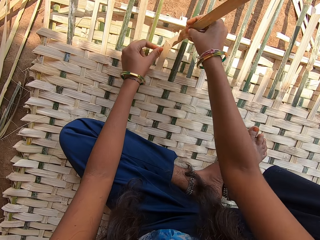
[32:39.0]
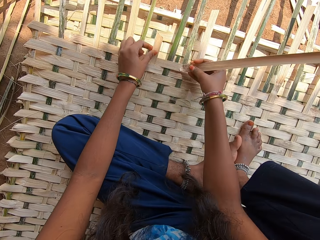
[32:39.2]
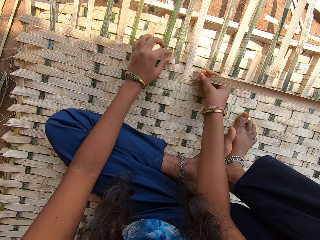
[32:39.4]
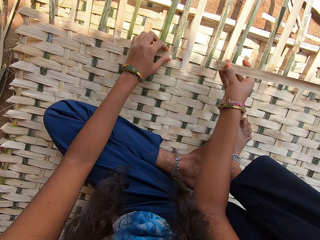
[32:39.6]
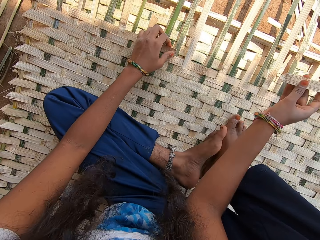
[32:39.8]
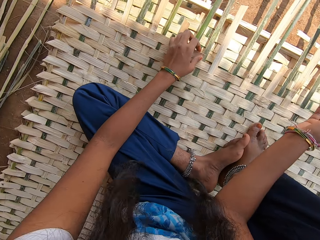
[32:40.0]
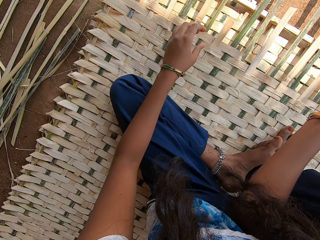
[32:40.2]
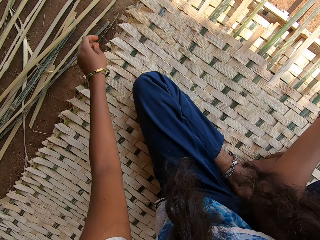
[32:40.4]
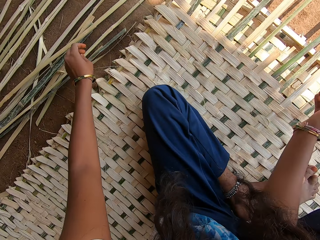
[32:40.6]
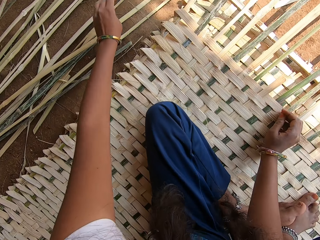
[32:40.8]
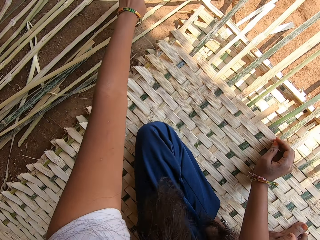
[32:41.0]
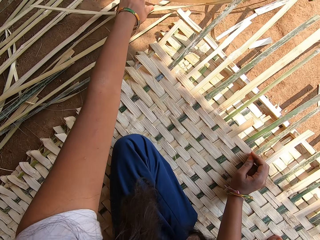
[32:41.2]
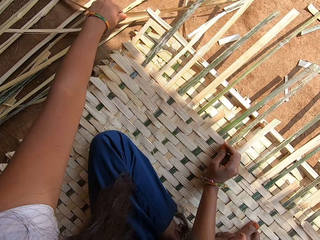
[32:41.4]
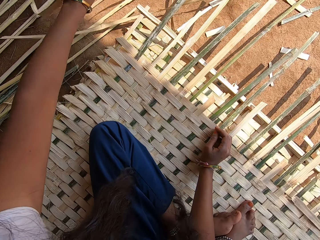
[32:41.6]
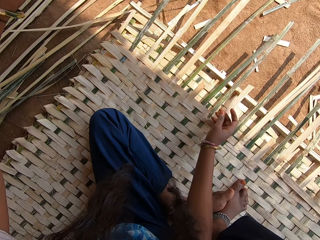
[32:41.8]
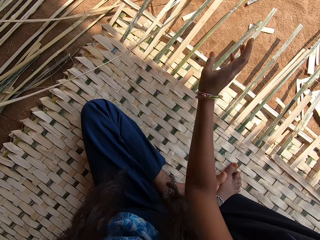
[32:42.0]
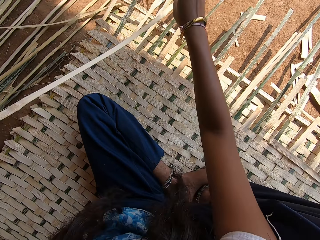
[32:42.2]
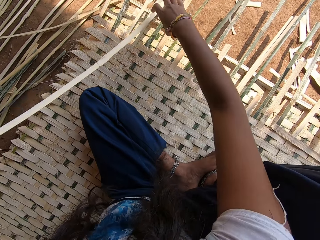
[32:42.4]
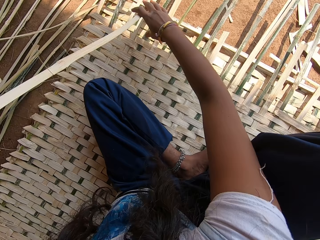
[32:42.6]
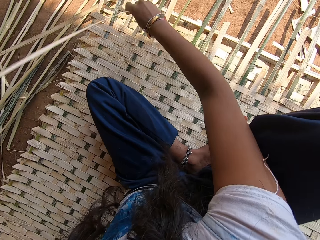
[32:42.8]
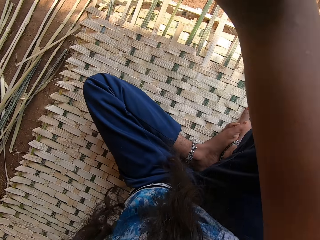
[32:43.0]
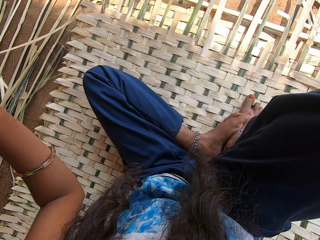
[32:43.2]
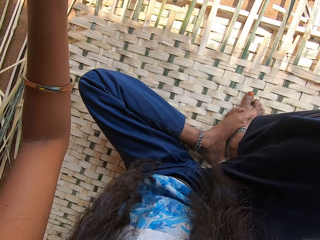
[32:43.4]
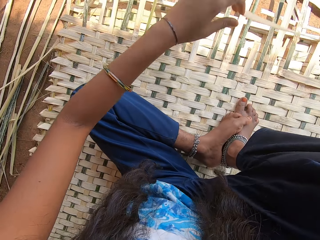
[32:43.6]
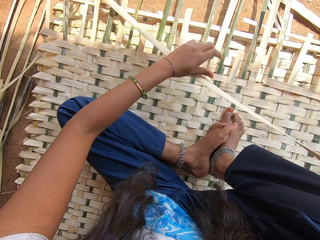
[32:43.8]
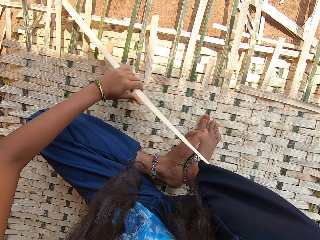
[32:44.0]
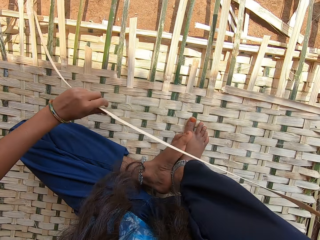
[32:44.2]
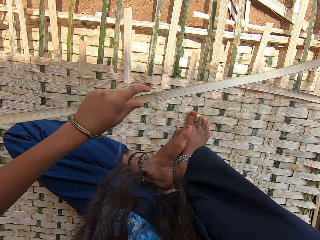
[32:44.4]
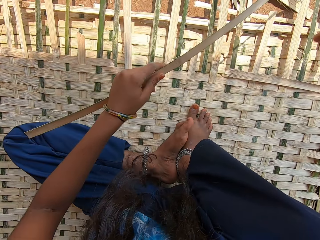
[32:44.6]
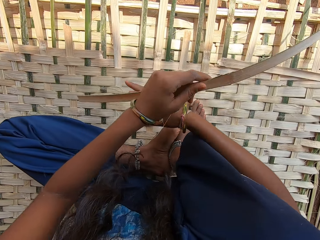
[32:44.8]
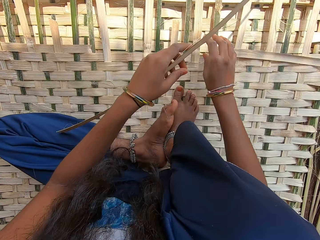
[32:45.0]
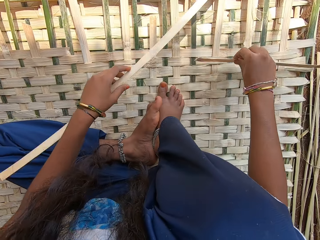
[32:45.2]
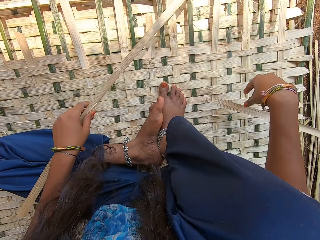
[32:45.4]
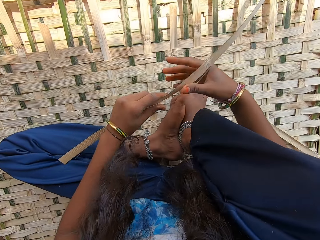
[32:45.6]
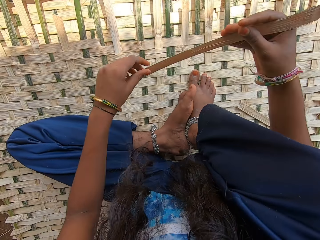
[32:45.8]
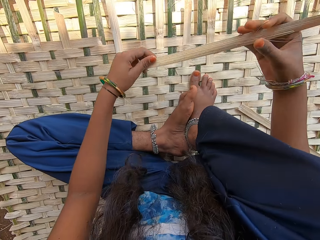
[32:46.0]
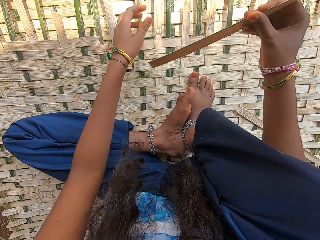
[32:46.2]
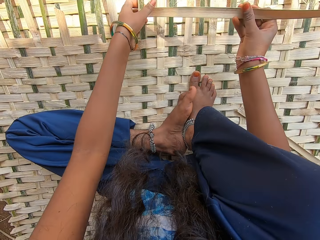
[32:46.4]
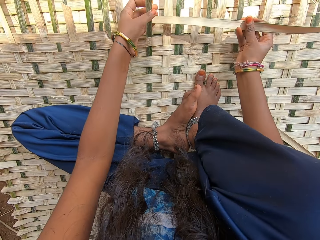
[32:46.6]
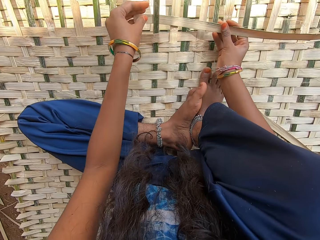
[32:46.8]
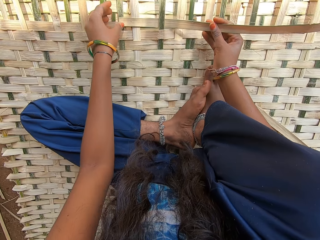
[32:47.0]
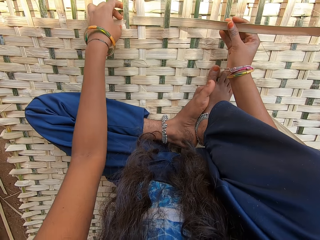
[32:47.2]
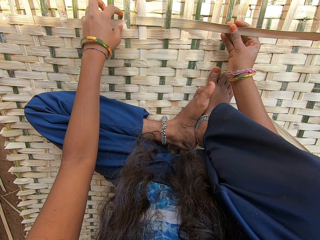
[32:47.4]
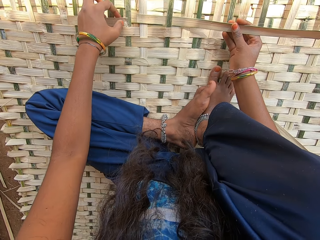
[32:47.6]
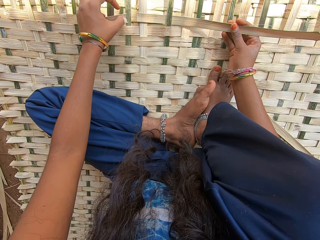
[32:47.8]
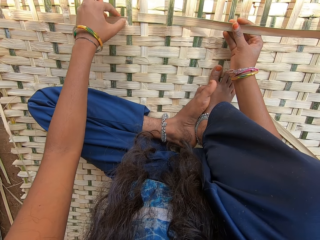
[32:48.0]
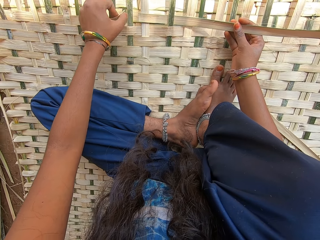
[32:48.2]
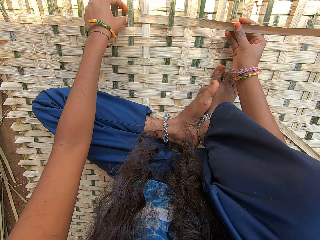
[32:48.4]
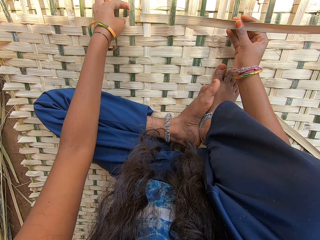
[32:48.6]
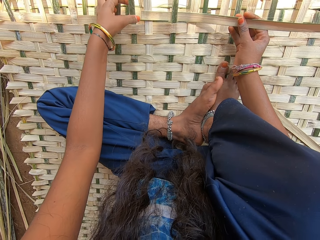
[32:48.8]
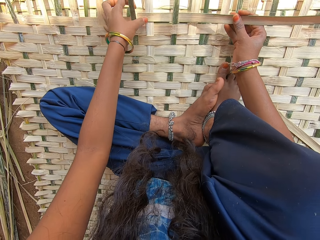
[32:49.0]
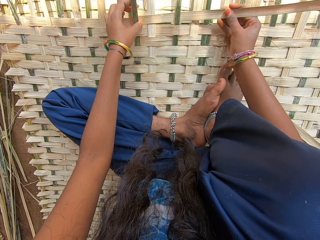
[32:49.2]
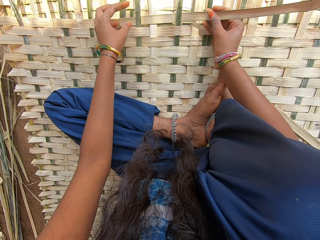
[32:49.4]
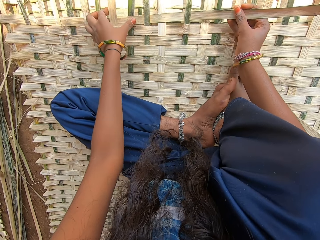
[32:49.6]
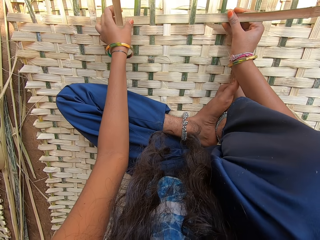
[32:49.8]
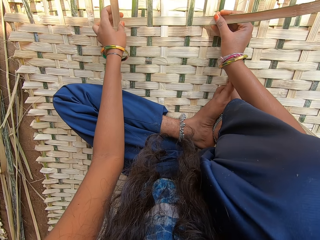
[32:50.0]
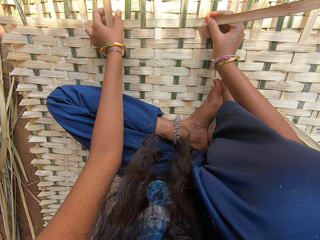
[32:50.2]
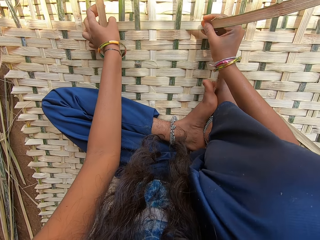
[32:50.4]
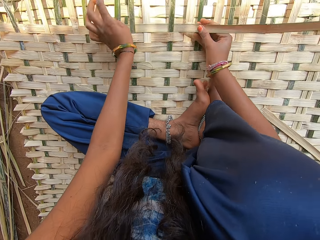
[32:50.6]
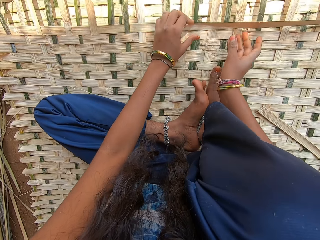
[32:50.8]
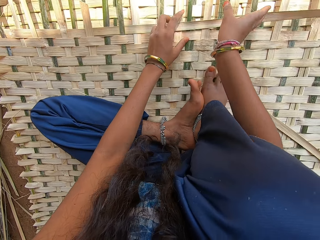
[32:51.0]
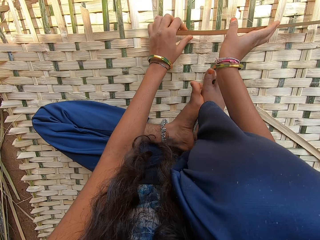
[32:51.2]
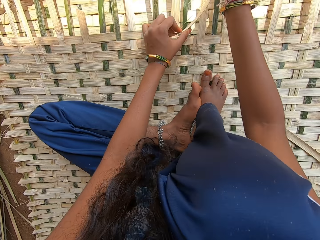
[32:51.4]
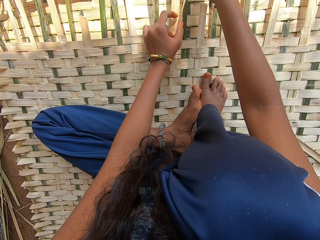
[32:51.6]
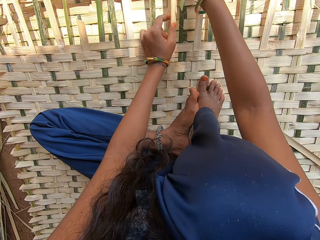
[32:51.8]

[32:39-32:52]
The camera wearer picks another reed piece from the ground. They move a piece of reed on the mat and weave a mat with reed.

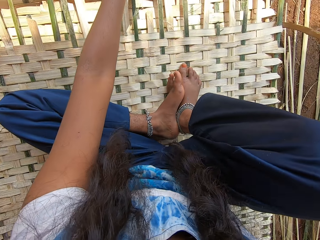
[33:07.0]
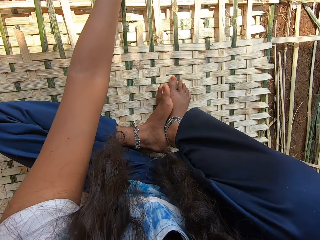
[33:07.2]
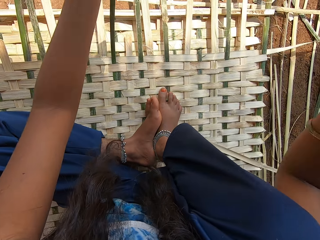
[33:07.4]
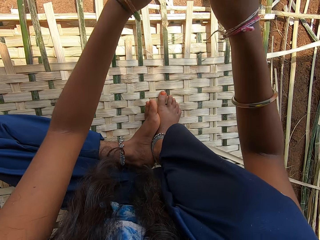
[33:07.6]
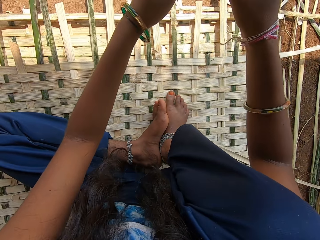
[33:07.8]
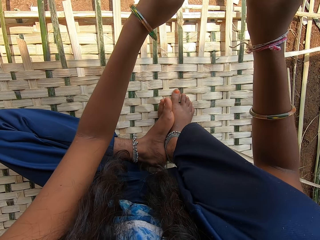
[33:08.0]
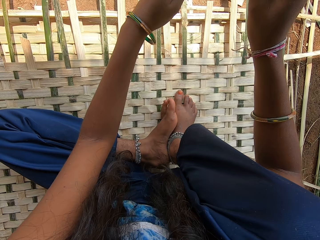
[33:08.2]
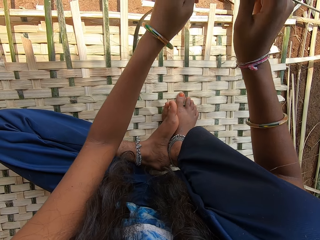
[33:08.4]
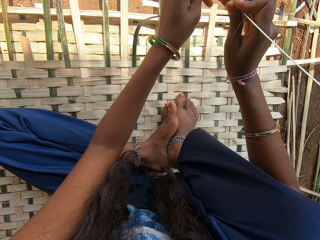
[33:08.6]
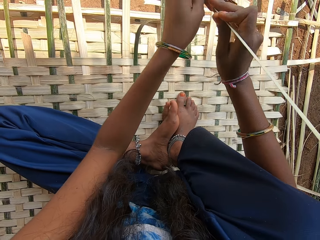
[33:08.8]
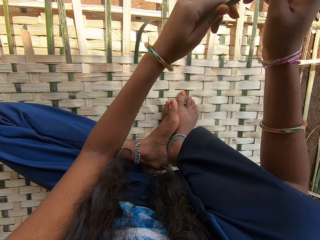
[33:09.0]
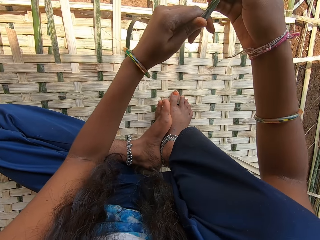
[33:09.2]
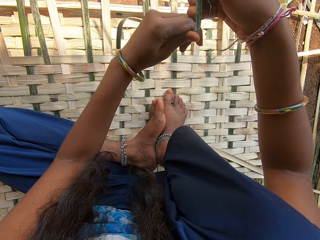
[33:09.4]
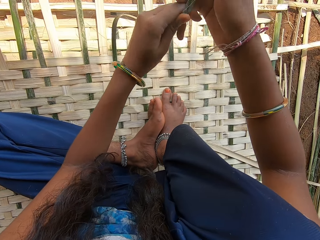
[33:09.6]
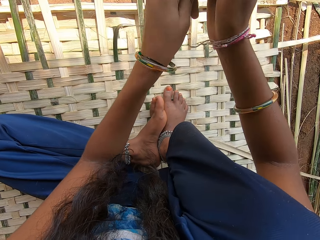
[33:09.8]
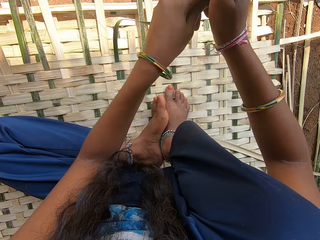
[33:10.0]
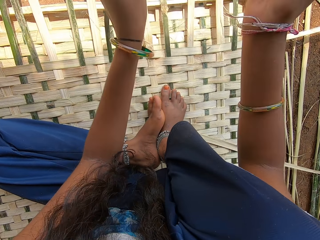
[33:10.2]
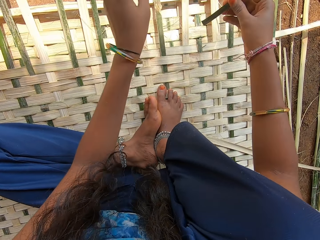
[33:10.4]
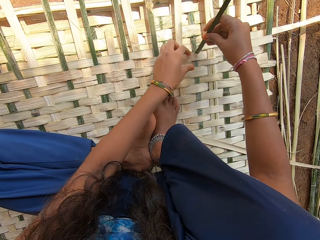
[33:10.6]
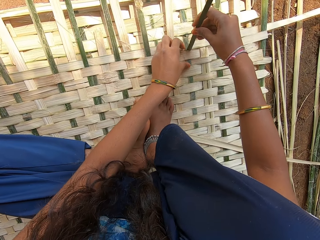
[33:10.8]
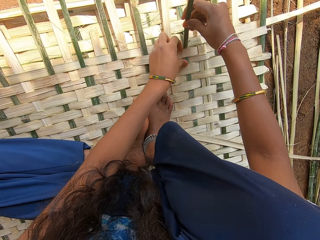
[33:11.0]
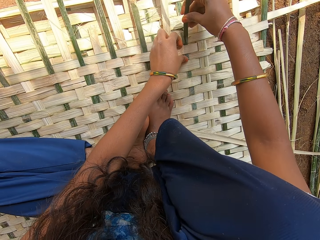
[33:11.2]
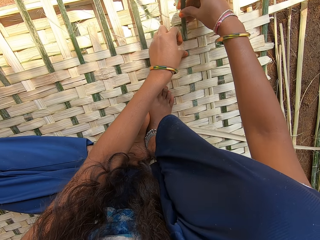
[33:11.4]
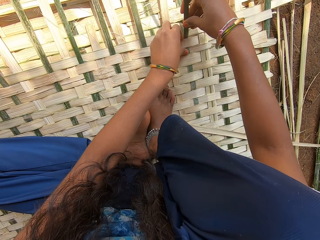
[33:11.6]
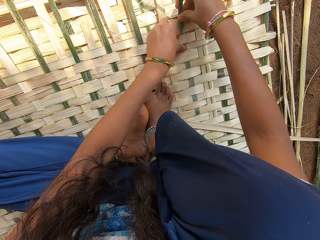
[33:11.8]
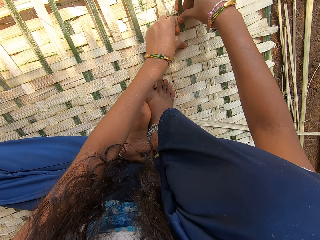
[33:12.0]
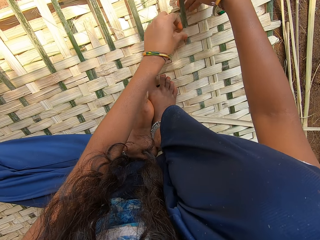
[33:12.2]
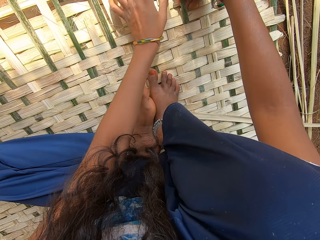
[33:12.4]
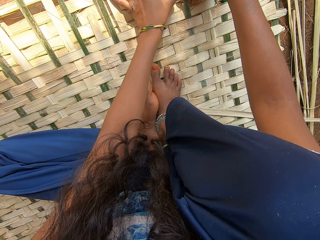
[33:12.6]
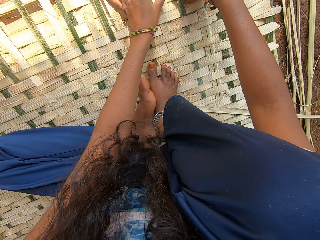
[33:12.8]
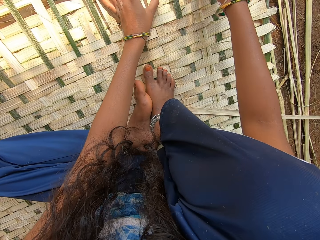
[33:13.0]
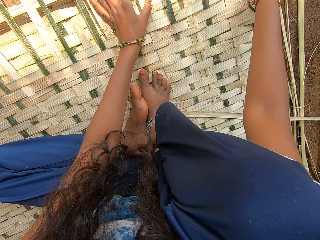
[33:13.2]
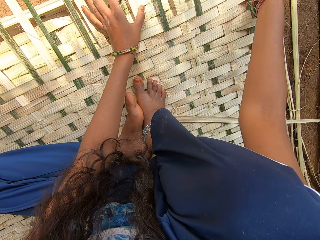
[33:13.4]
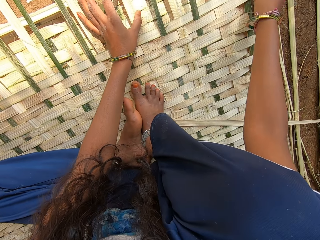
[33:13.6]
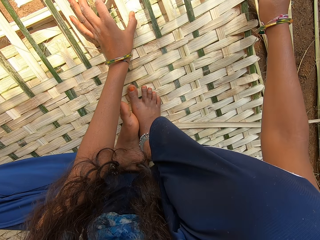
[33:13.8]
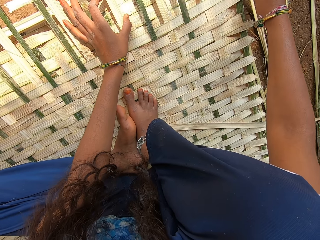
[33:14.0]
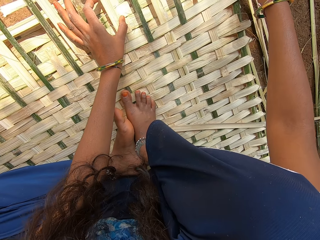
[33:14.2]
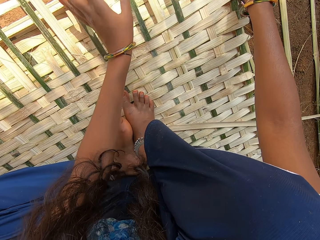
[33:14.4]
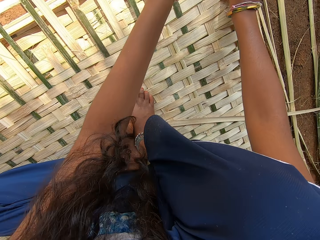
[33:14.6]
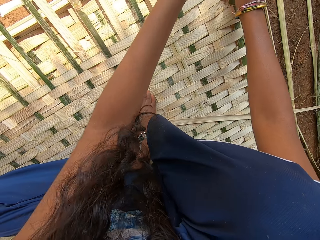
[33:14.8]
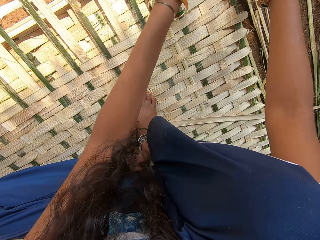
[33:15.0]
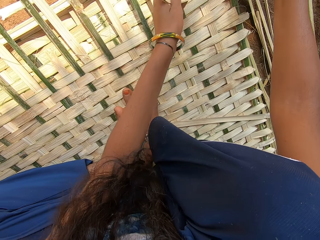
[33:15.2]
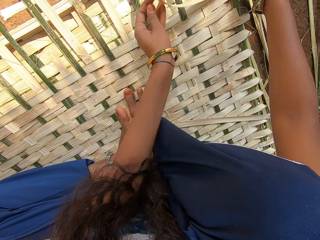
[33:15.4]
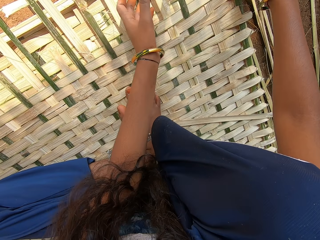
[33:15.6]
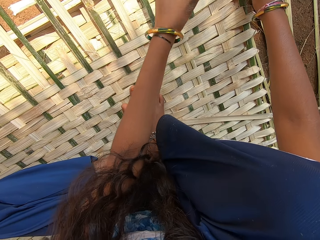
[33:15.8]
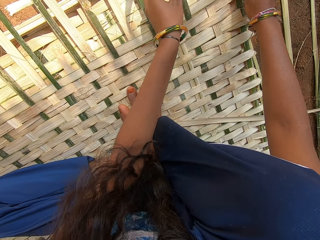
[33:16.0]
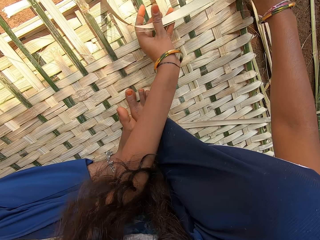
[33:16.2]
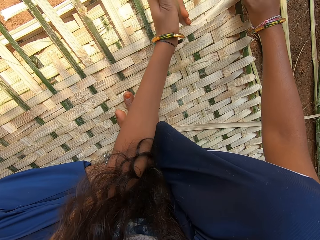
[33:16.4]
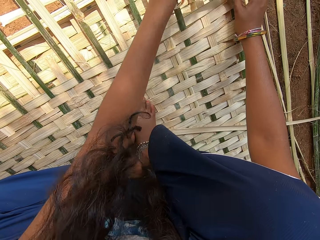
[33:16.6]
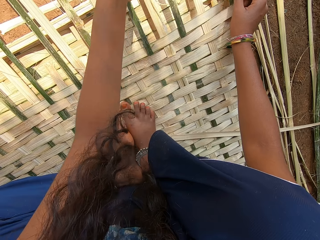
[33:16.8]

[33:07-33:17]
The camera wearer breaks a reed. They weave a mat with reed.
